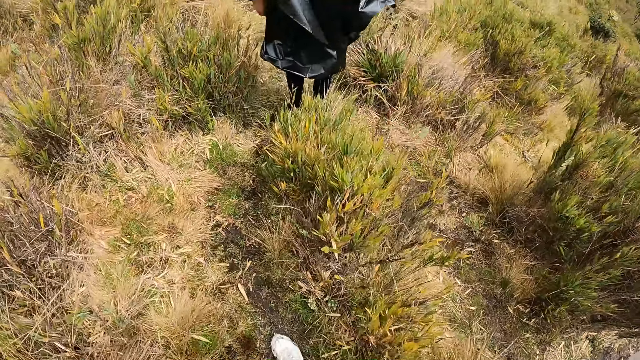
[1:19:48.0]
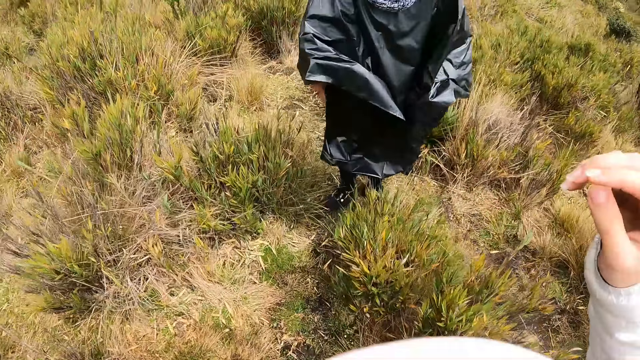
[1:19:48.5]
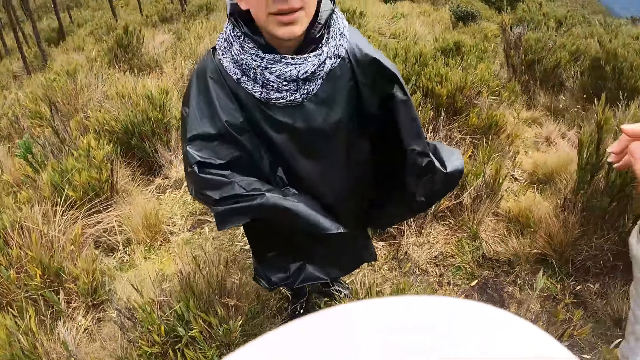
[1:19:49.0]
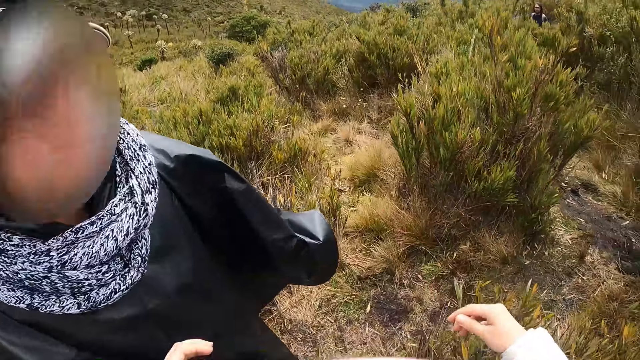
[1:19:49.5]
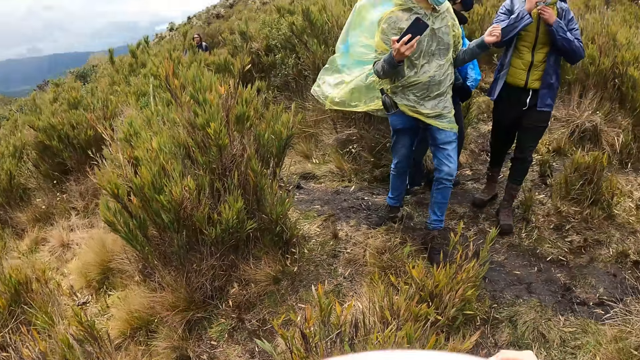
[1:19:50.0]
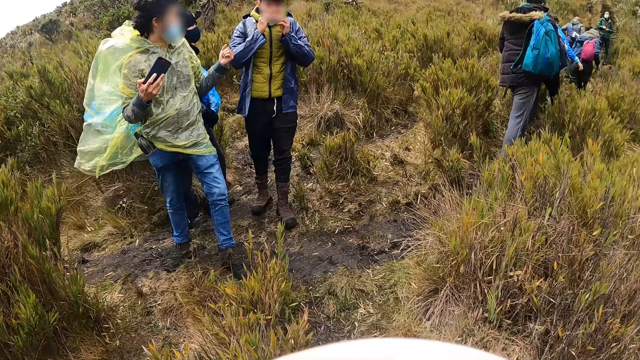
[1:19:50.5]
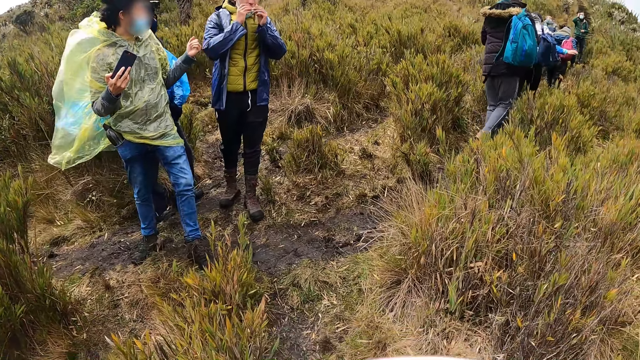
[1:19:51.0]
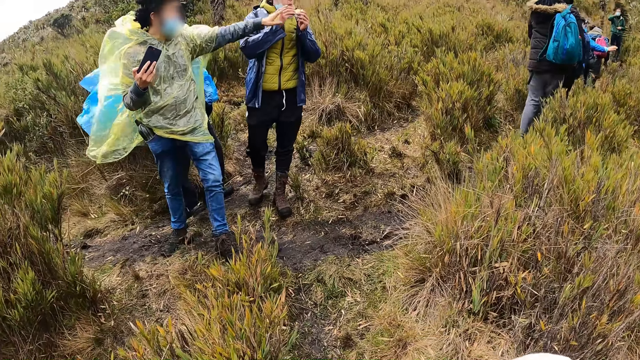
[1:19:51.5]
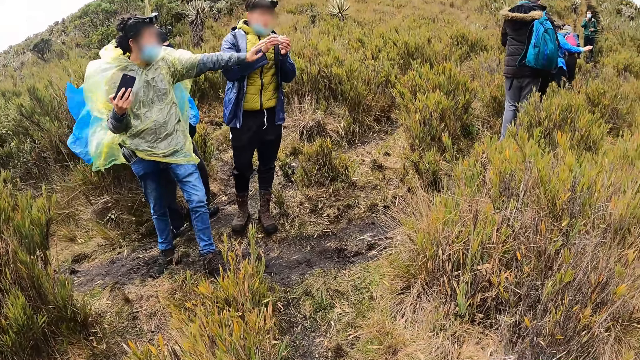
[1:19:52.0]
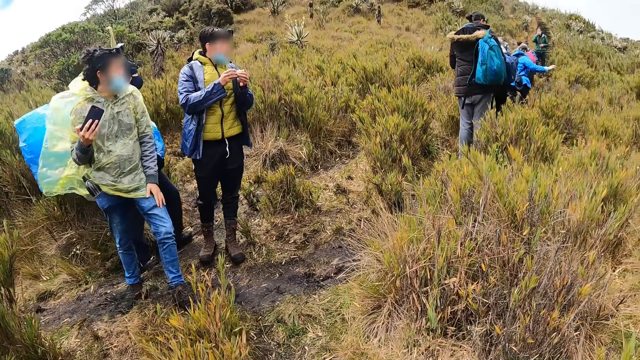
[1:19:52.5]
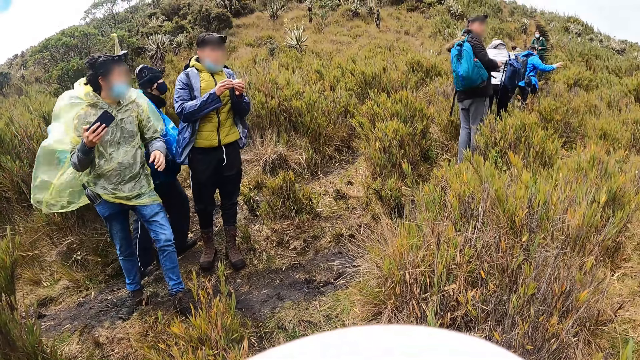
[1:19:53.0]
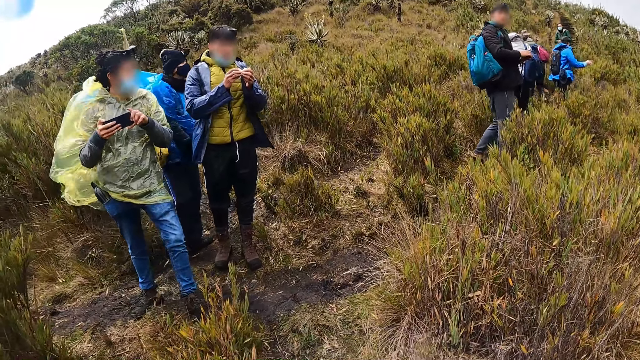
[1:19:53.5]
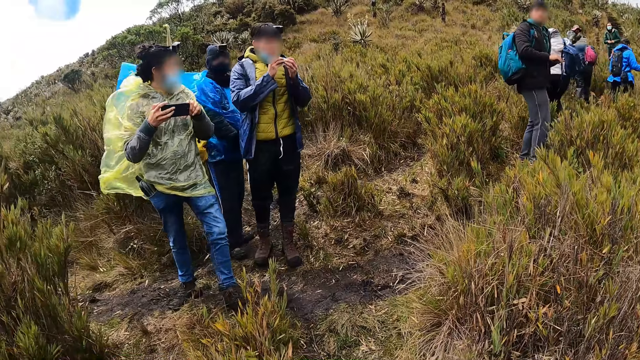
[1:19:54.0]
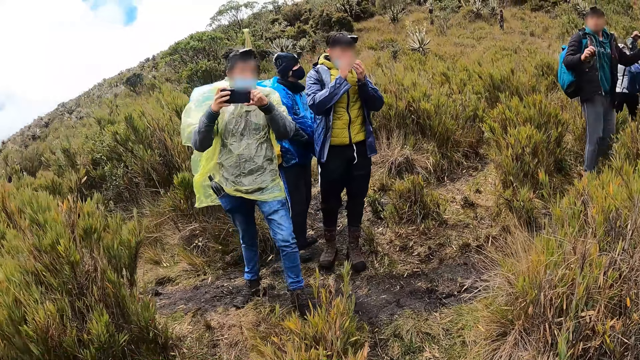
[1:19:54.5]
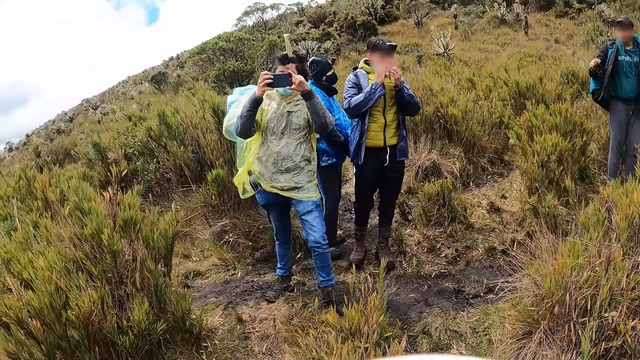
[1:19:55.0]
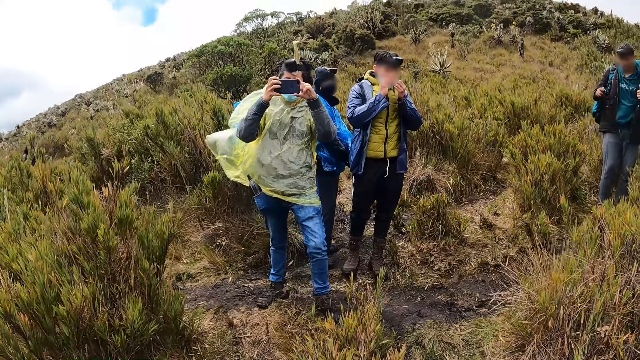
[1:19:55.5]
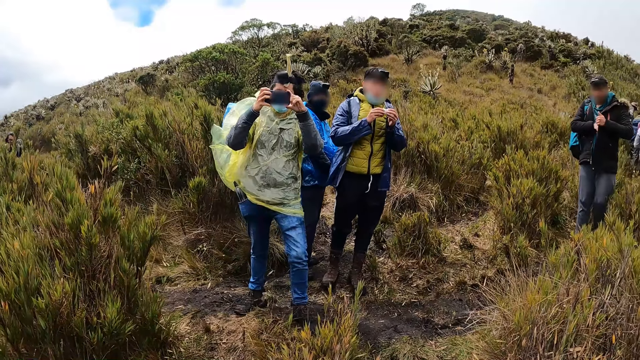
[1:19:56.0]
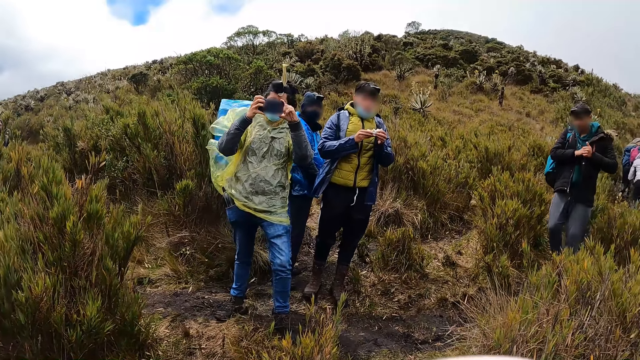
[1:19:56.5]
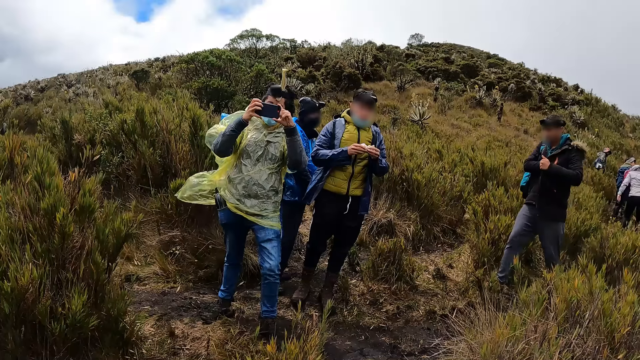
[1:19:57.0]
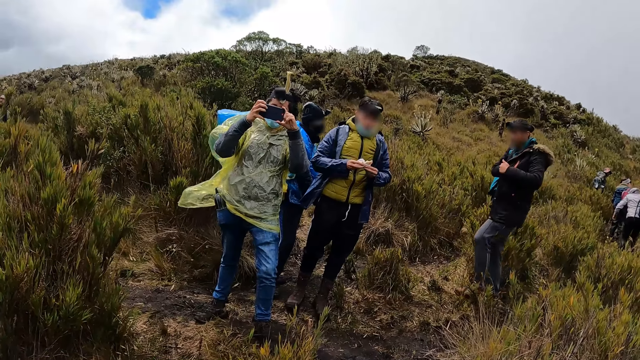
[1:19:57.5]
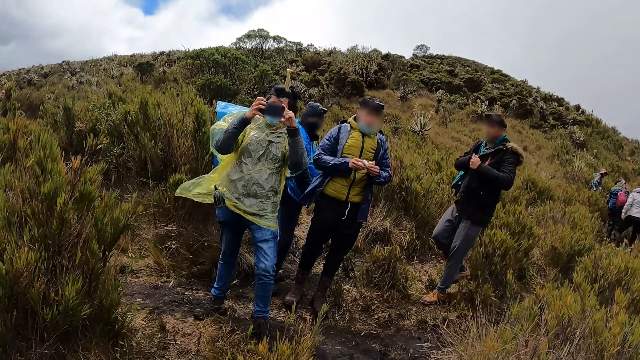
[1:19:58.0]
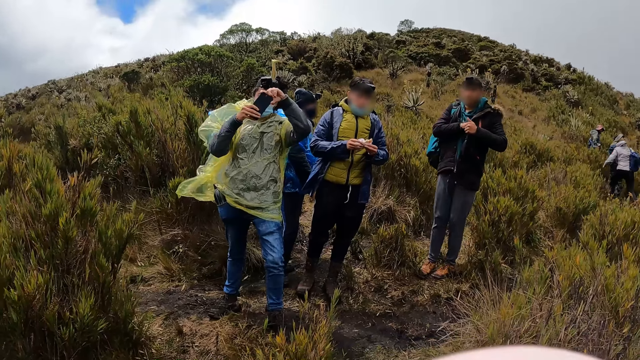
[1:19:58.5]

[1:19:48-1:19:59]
The camera wearer walks on a field. A man eats the sandwich in his hands. A woman gestures to a group of people. The woman lifts up a smartphone. Another man takes a picture of the camera wearer and a third man with the phone in his hands. Another man eats a bun. Another man holds his jacket with his left hand and inserts his right hand into his jacket.

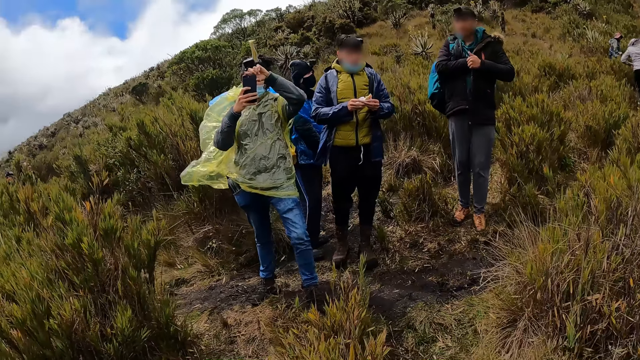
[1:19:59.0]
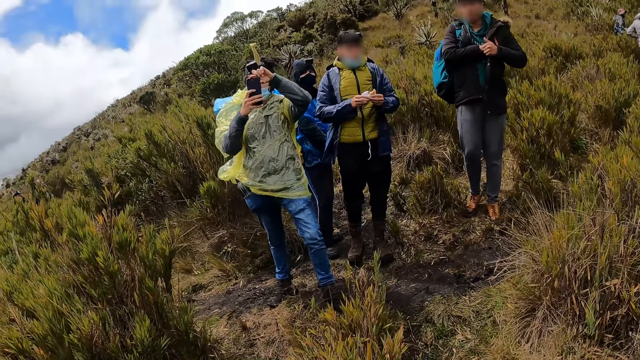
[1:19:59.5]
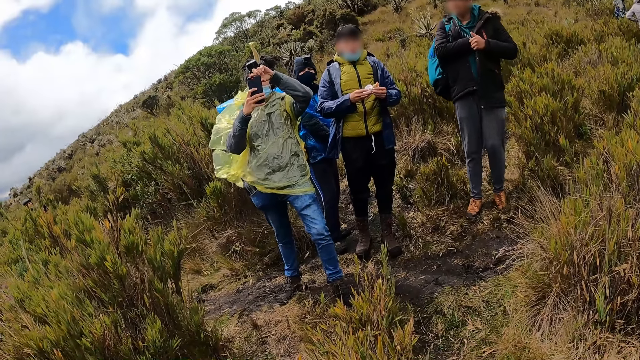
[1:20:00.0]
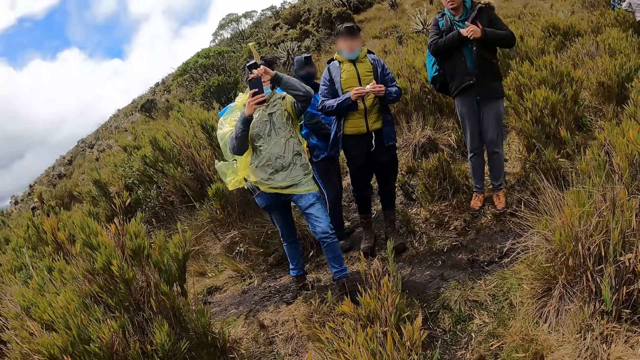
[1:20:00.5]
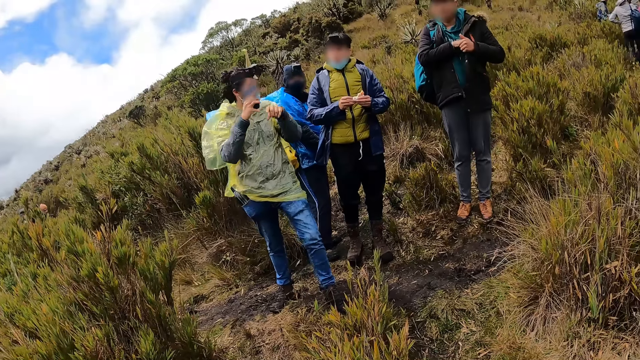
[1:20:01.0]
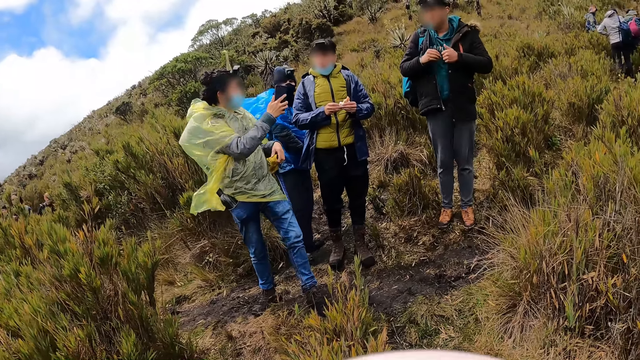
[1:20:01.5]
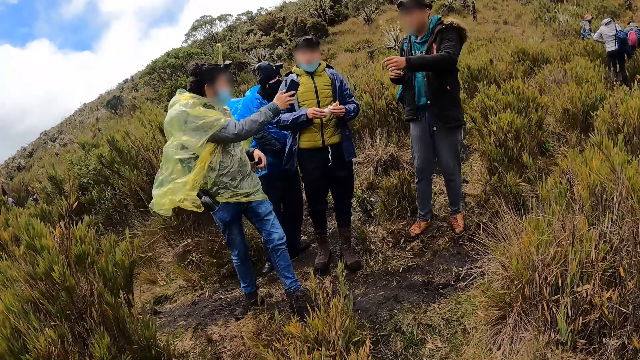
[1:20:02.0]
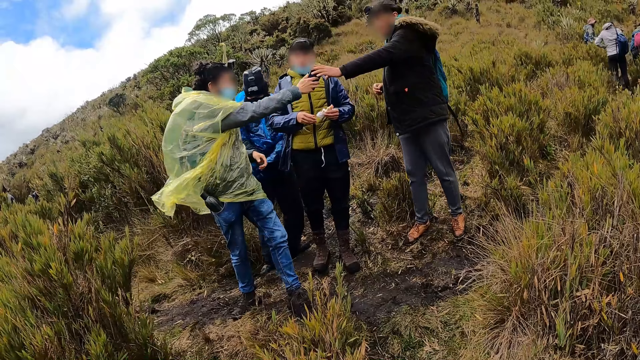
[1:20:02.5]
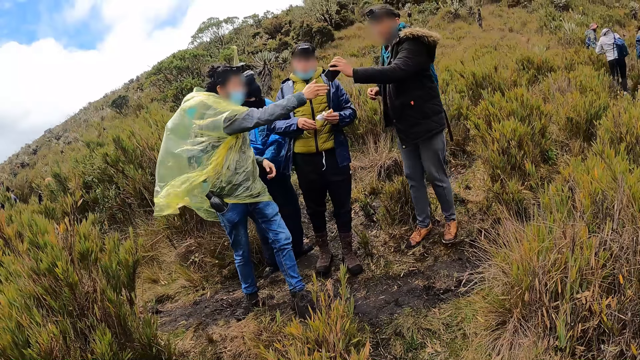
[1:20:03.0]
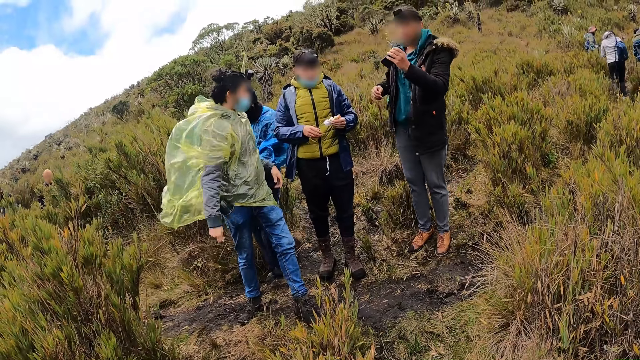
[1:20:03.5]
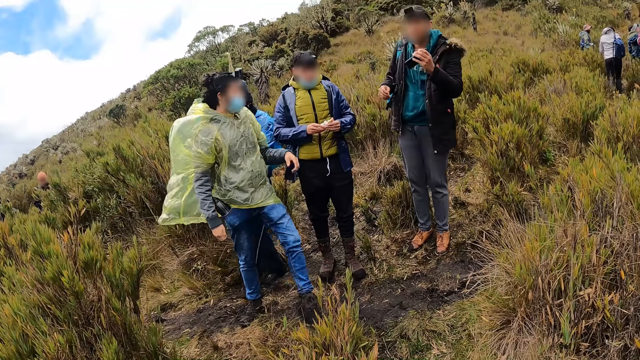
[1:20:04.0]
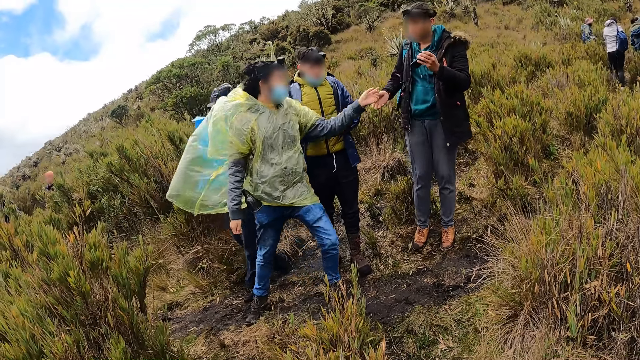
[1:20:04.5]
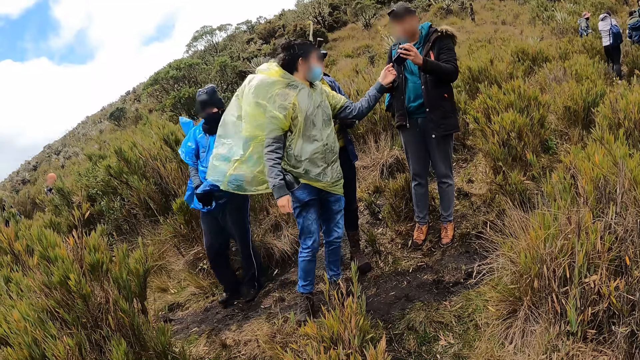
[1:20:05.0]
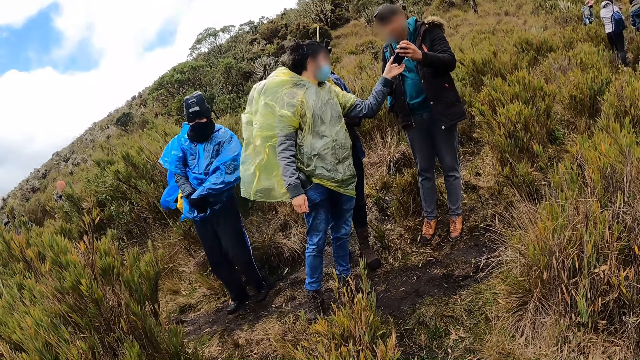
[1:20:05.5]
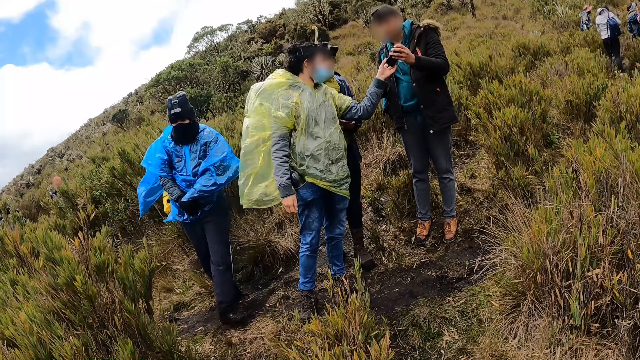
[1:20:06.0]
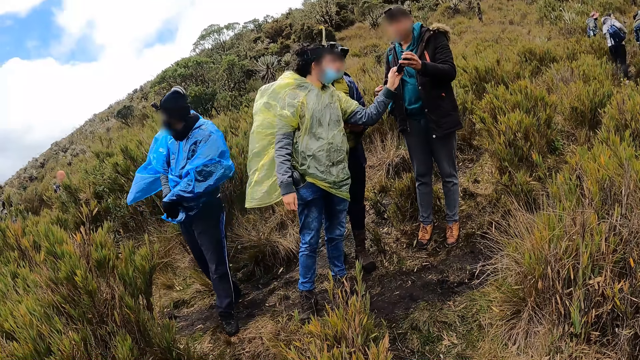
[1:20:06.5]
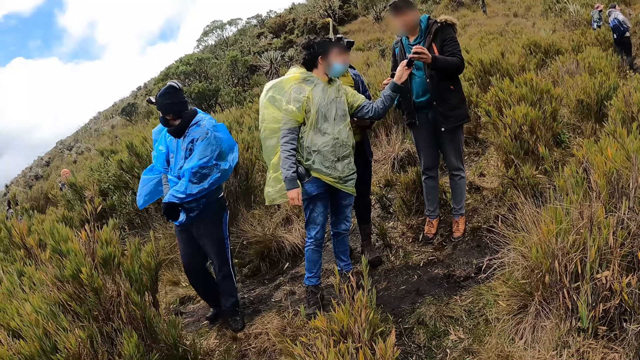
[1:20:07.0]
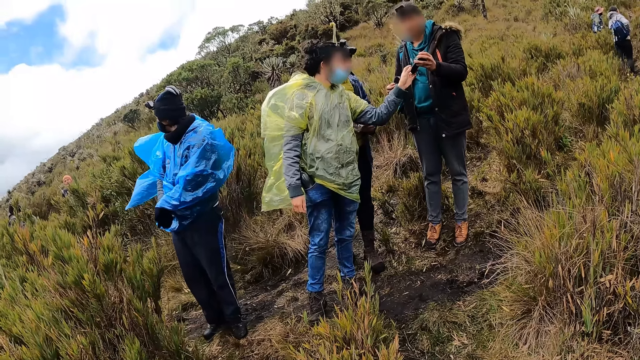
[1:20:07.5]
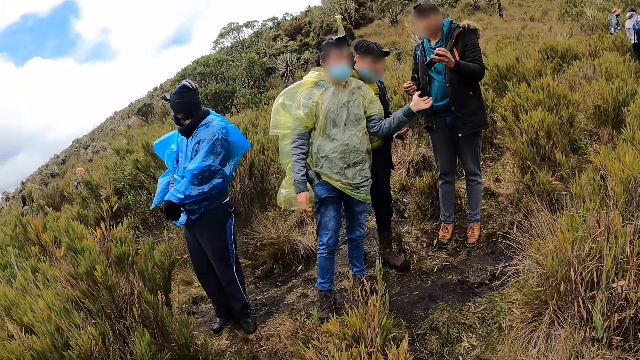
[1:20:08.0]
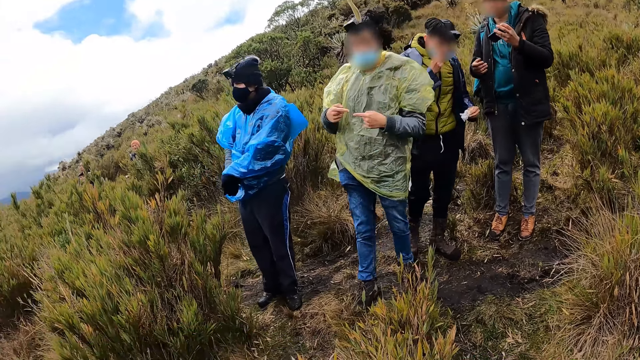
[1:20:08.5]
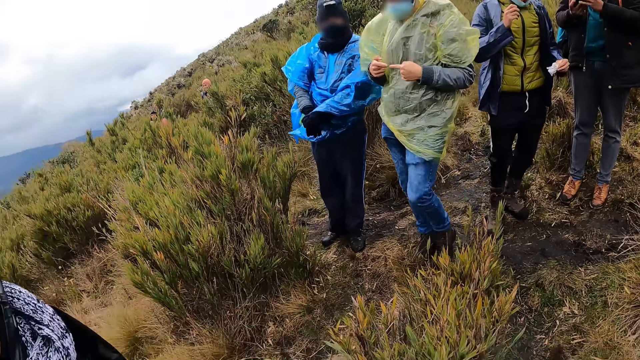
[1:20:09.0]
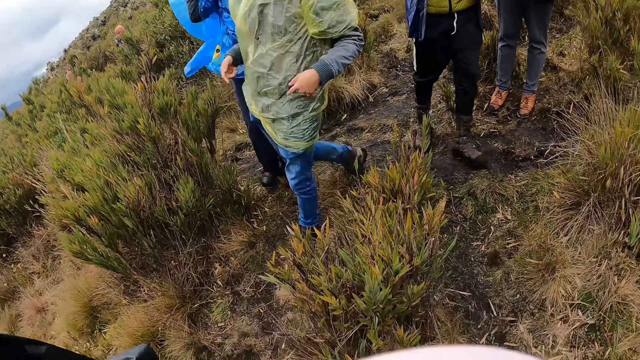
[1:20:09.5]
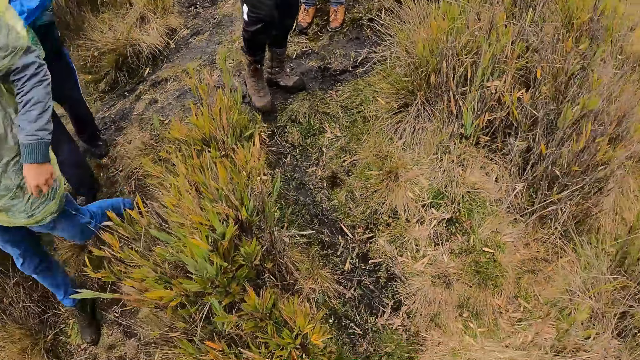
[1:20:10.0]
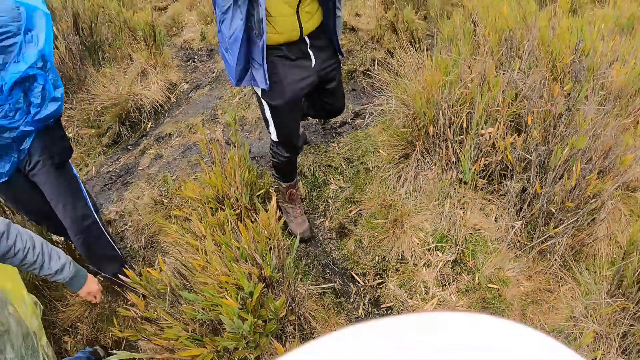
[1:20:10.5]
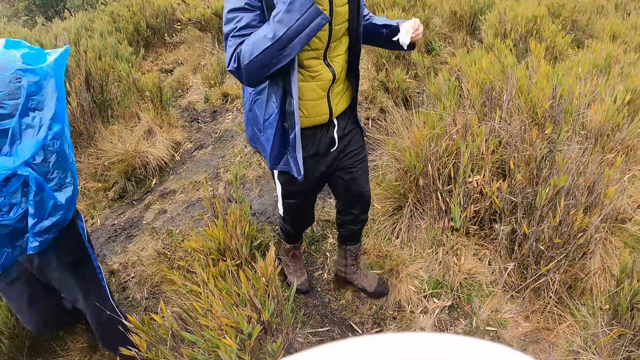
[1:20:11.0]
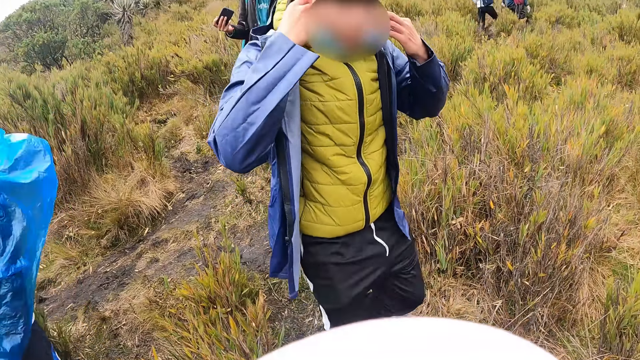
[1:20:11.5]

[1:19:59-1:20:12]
A woman hands a man a smartphone. Another man passes the phone in his right hand to a third man. The woman walks on a field. The second man holds the phone in the left hand of the third man with his left hand. The camera wearer raises her right hand. The second man makes hand gestures with his hands. The woman walks on a field again. Another man walks on a field. Another man adjusts the nose mask on his face with his hands.
